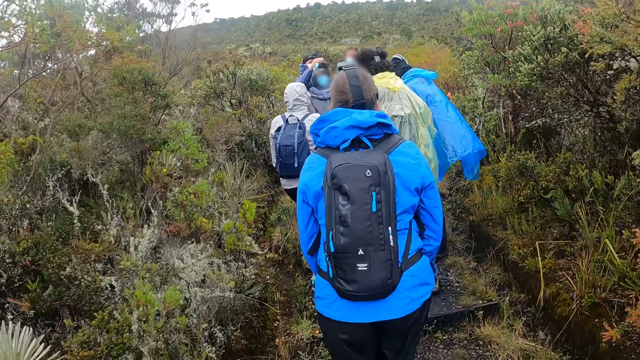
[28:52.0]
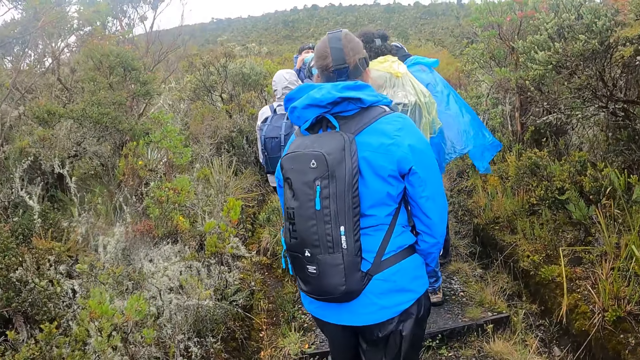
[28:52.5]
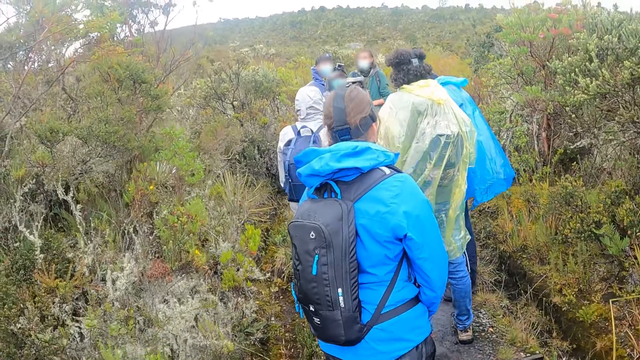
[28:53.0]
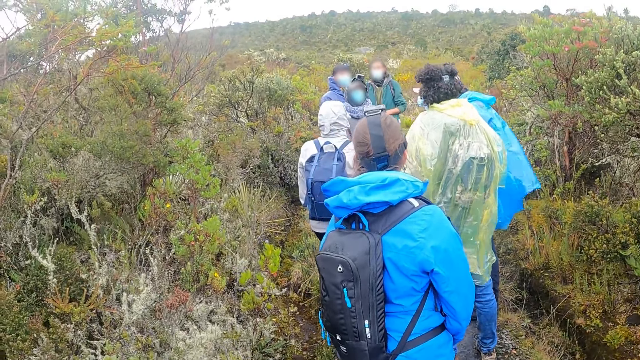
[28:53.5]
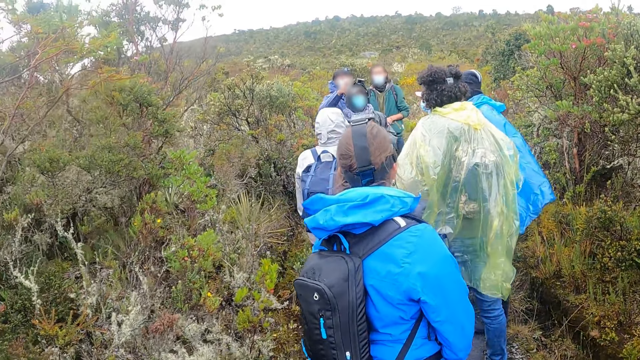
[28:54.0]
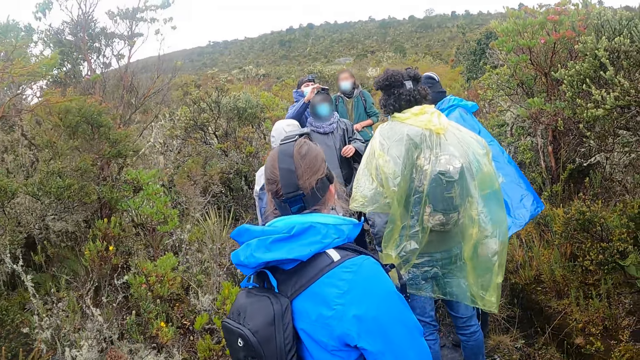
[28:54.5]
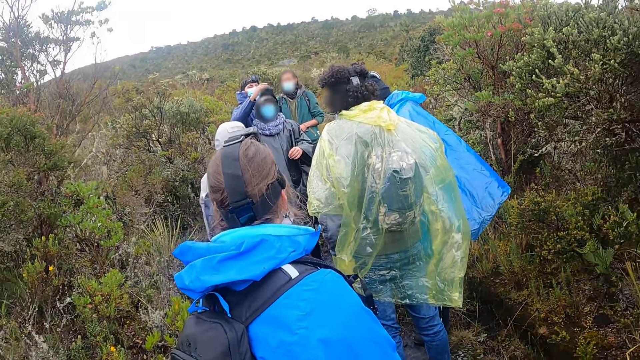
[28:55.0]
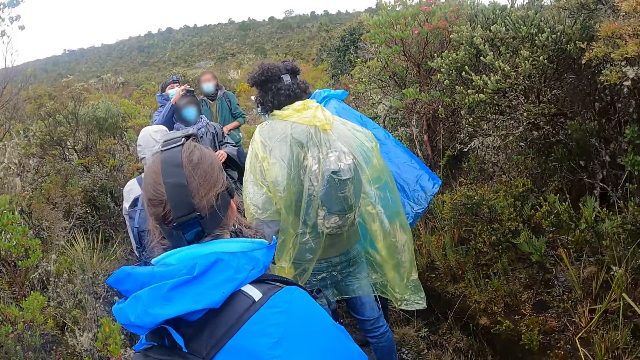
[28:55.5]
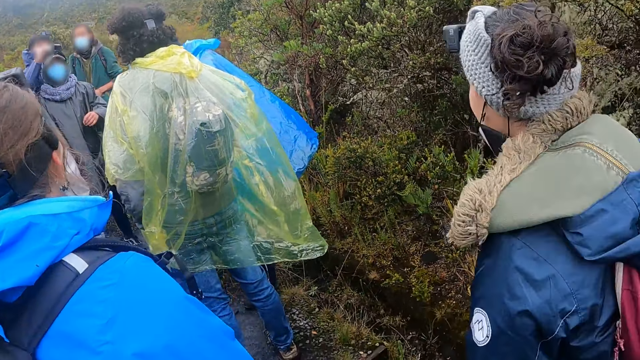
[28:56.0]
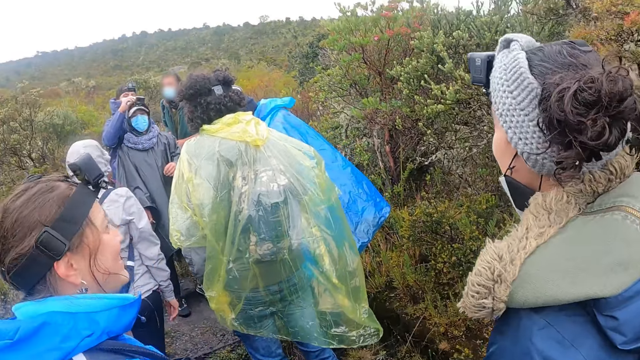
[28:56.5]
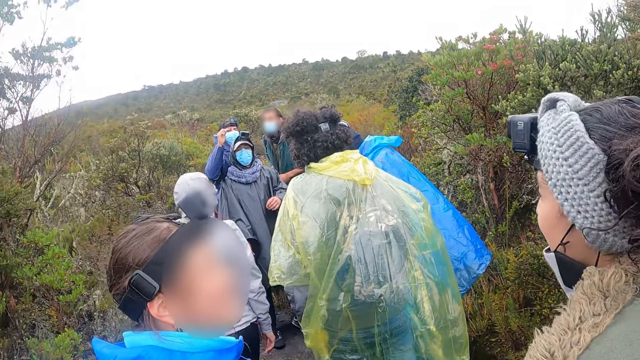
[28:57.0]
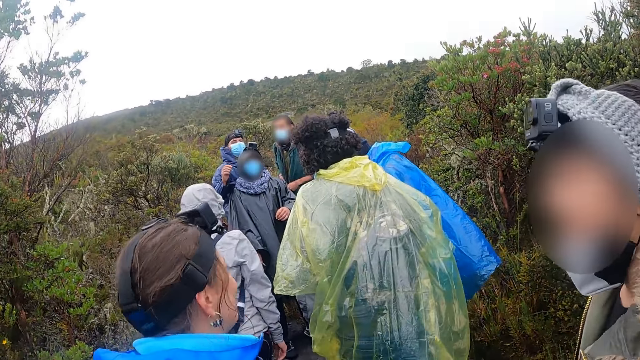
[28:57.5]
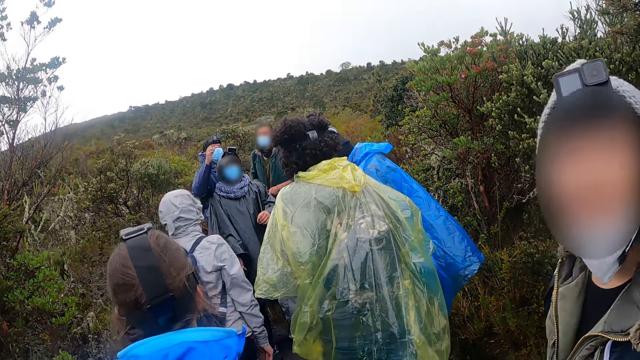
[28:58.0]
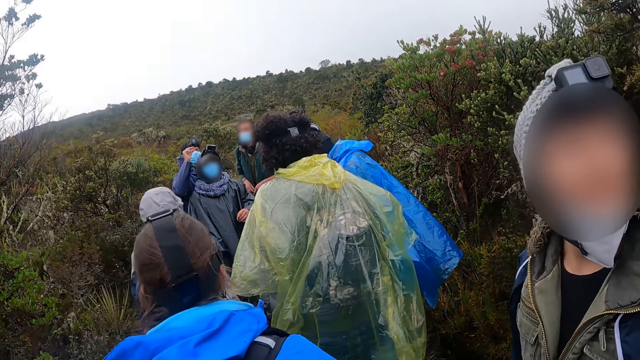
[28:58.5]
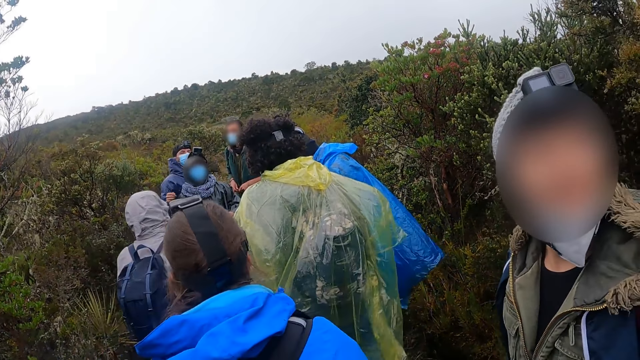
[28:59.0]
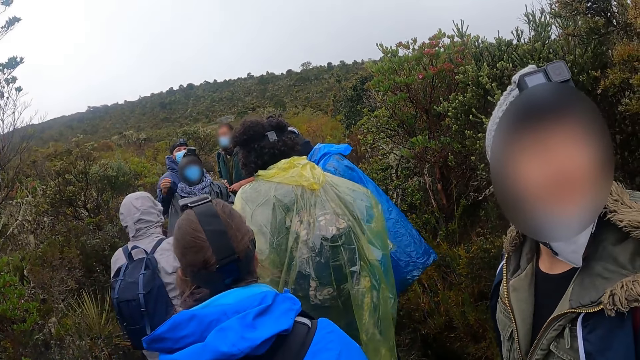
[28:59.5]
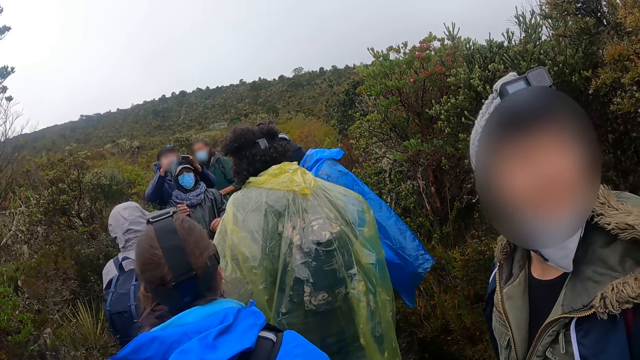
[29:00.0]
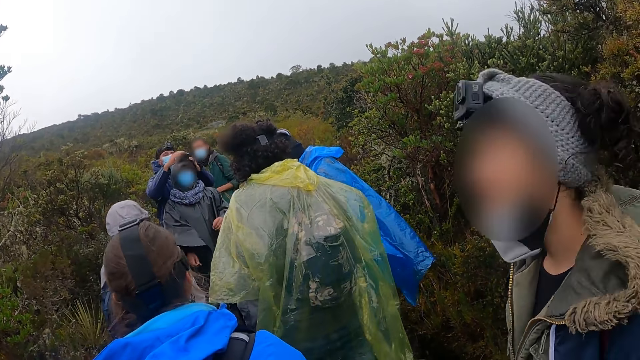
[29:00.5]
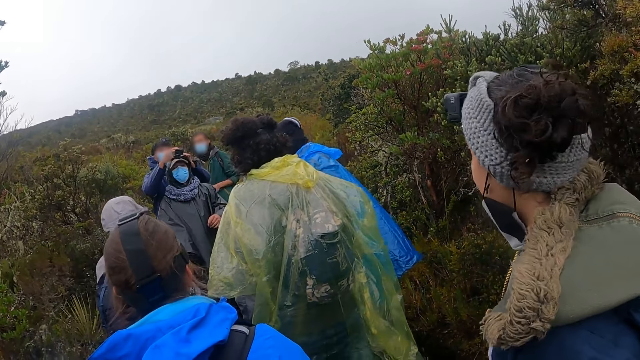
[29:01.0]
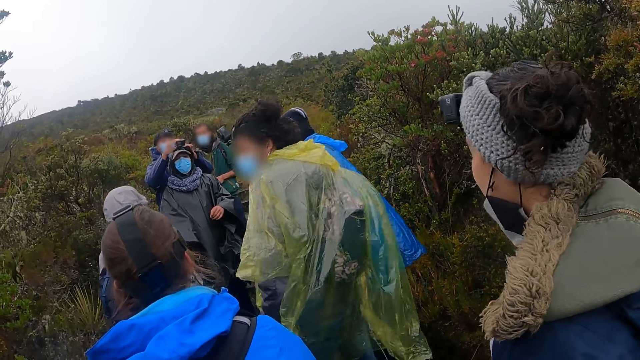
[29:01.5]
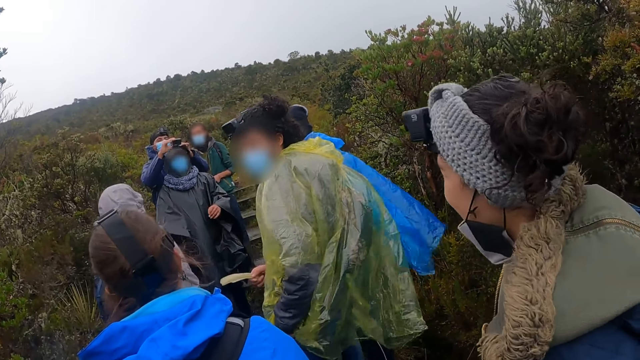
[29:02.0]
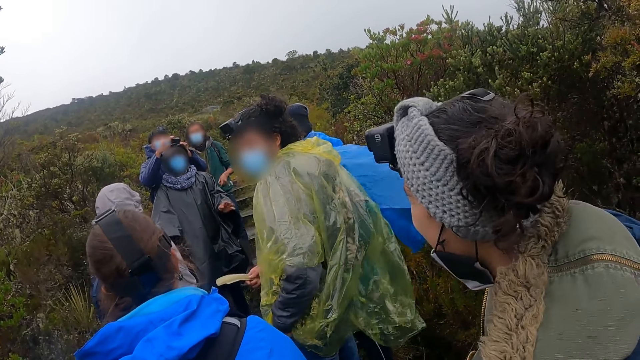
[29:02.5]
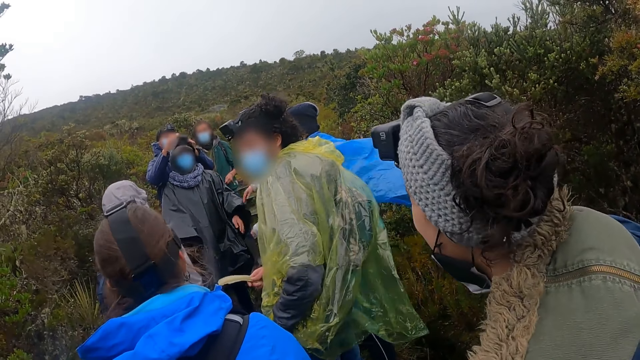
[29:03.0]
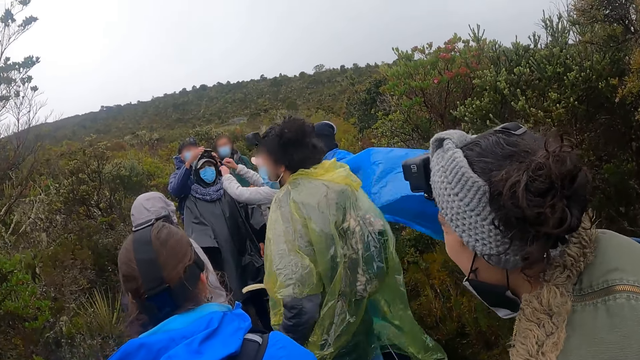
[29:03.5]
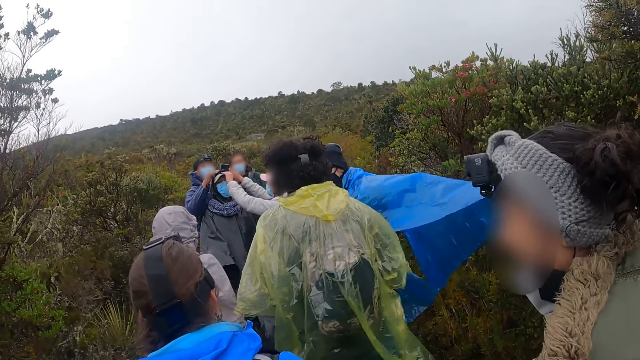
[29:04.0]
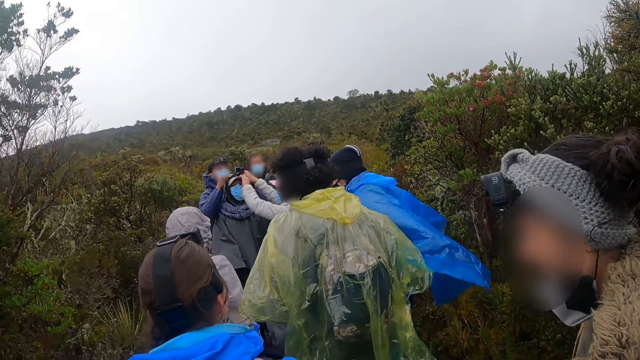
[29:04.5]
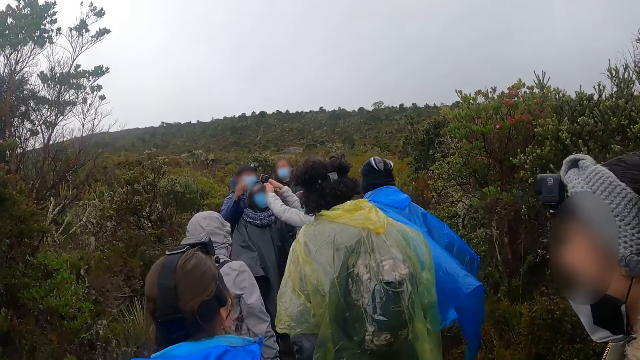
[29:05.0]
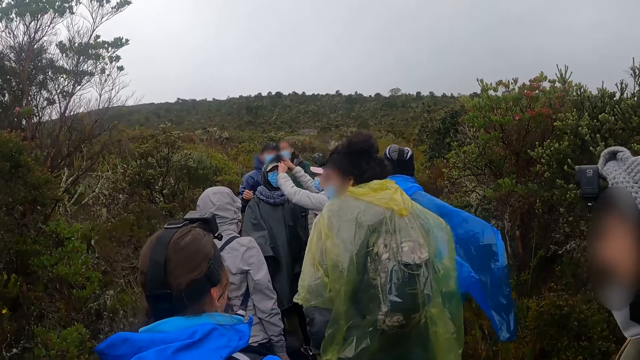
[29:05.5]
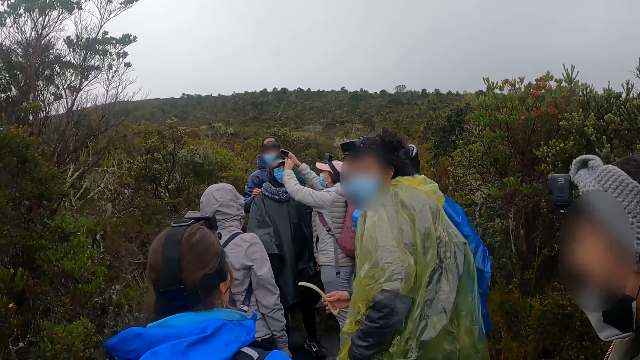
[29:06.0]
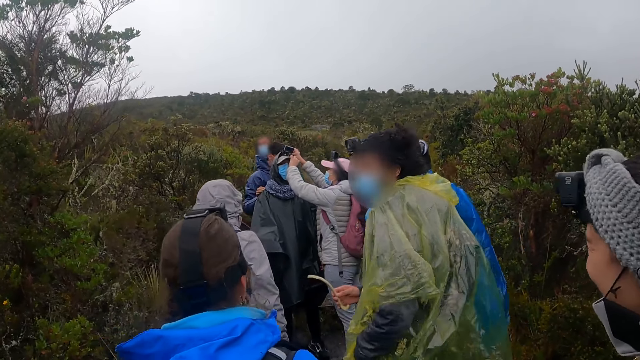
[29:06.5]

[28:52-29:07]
A man walks a few steps. Another man adjusts the camera on a woman's head with his right hand. Another woman stands near the first man. The other man adjusts the camera on the first woman's head with both hands. Another woman converses. Another woman adjusts the camera on the first woman's head with both hands.

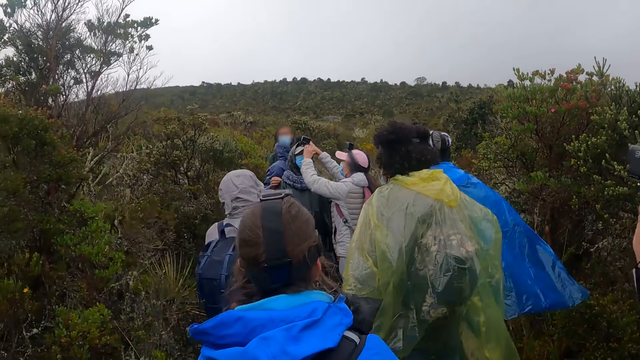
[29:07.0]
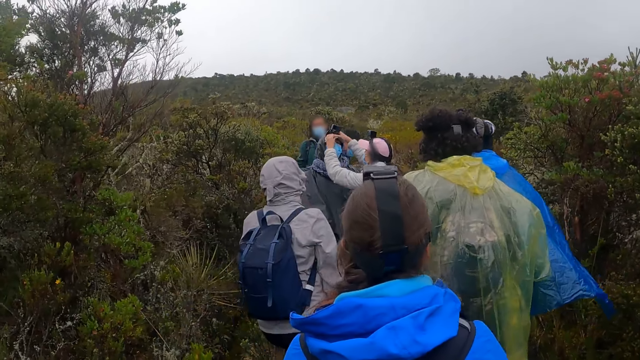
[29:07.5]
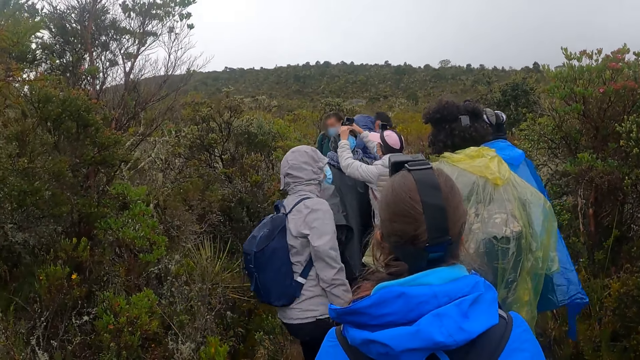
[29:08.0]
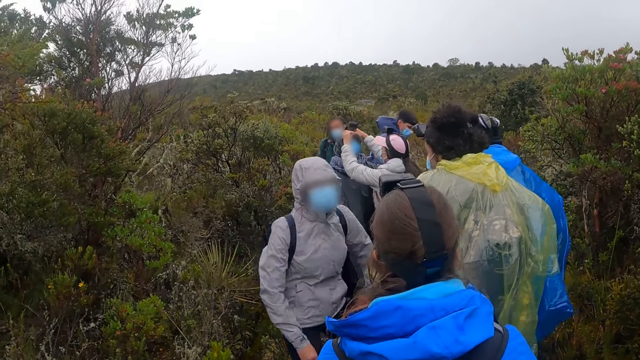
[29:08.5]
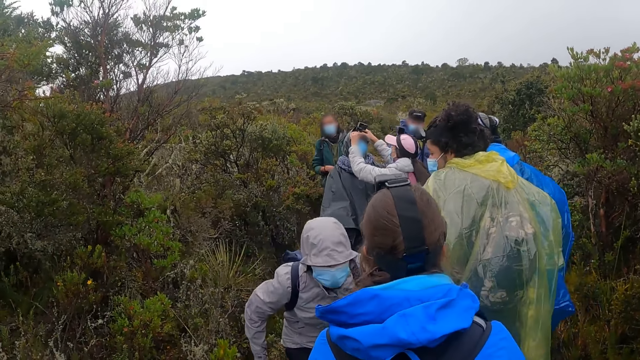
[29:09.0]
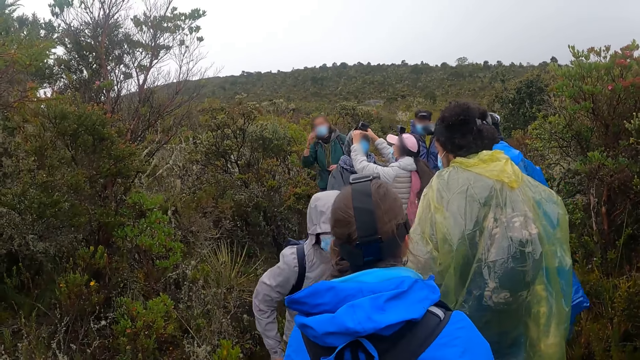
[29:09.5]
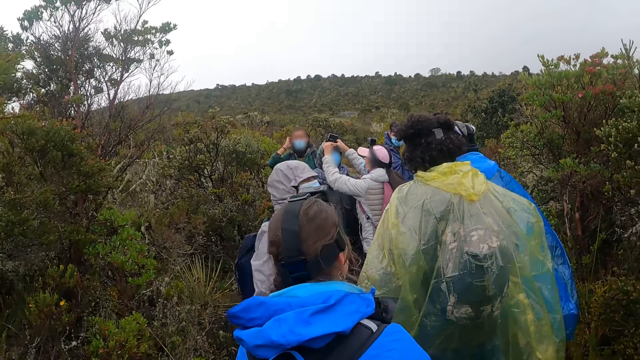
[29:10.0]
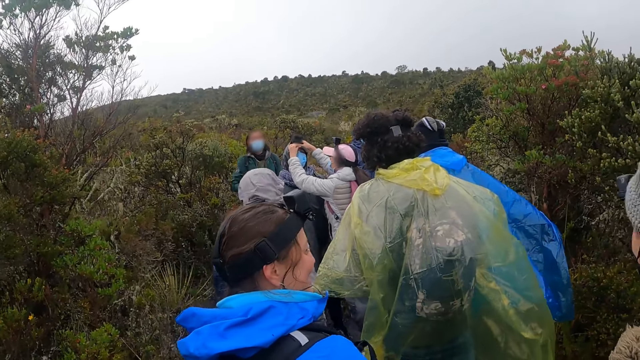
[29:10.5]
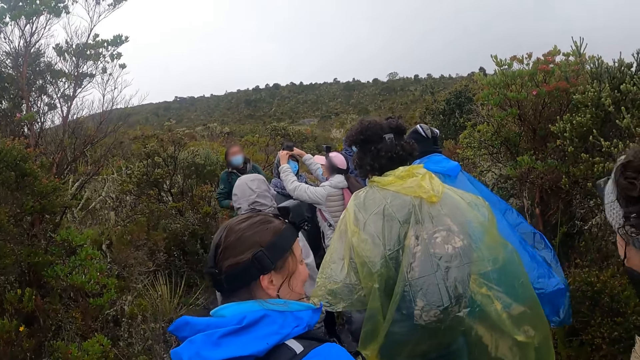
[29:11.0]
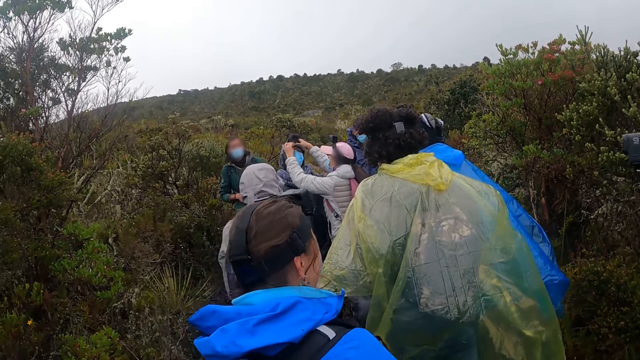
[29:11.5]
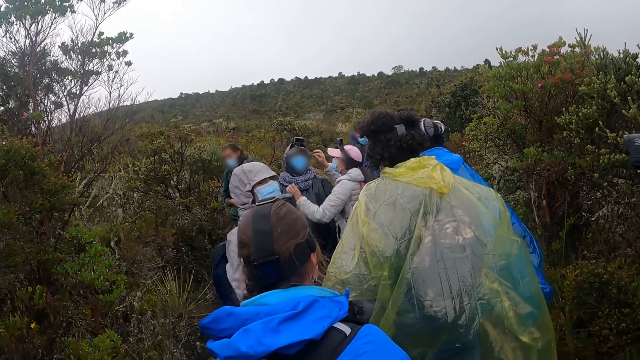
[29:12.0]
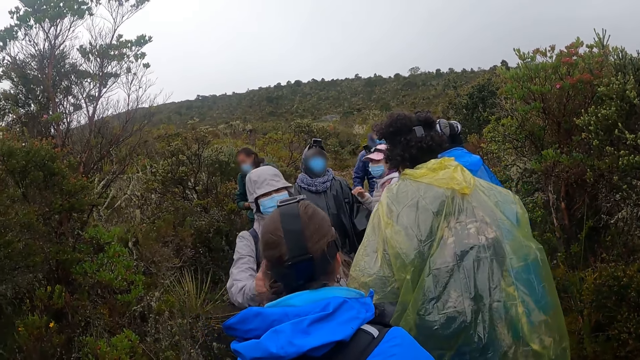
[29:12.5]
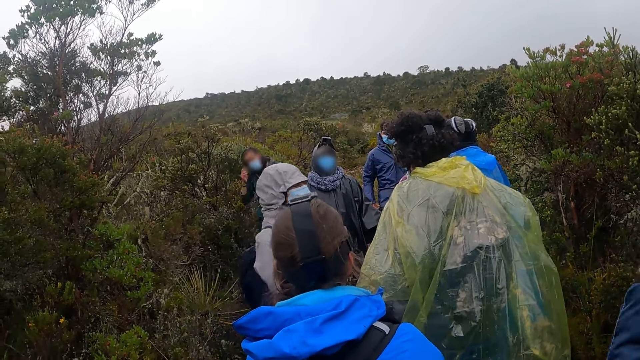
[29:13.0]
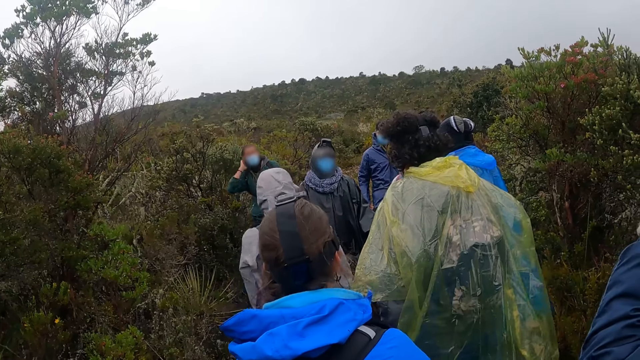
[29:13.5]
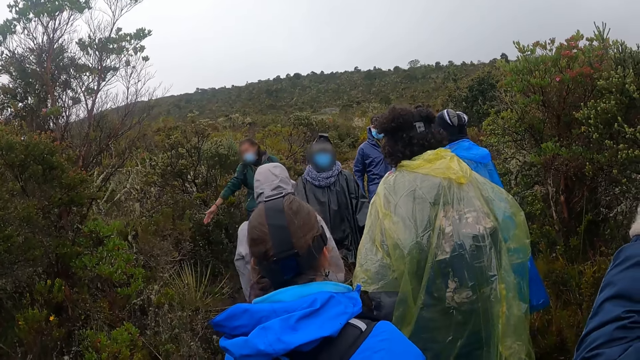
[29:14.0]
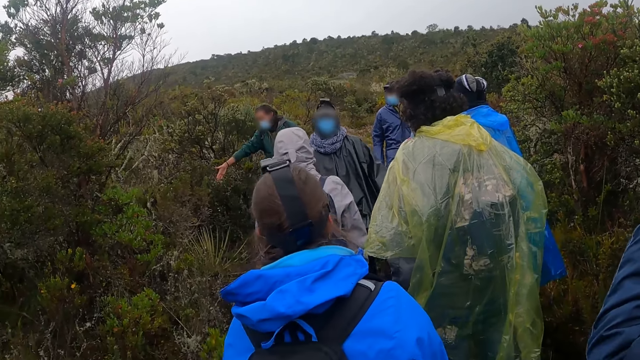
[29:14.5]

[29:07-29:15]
A man looks behind and bends down.
